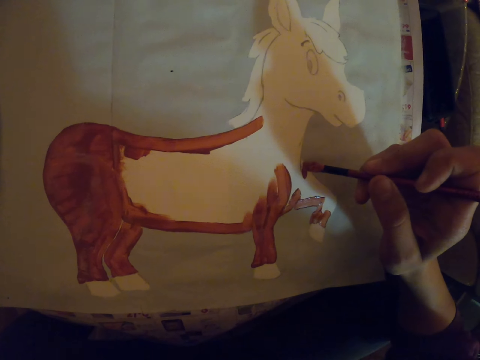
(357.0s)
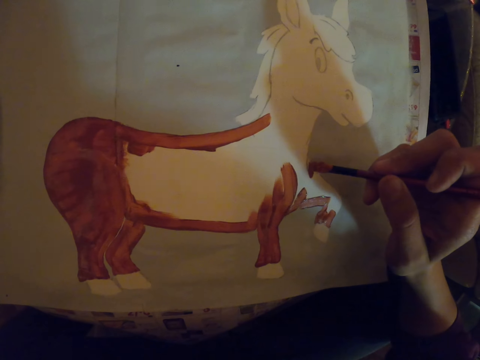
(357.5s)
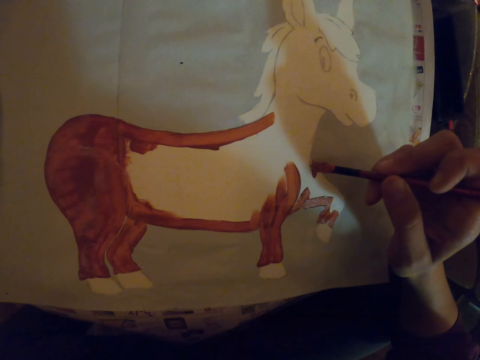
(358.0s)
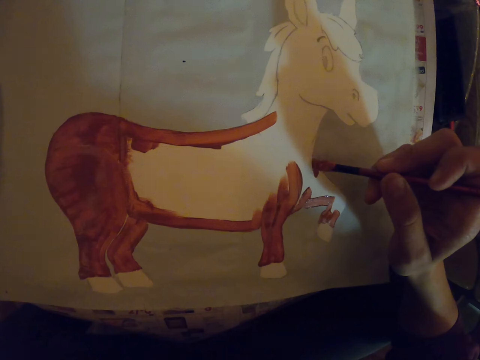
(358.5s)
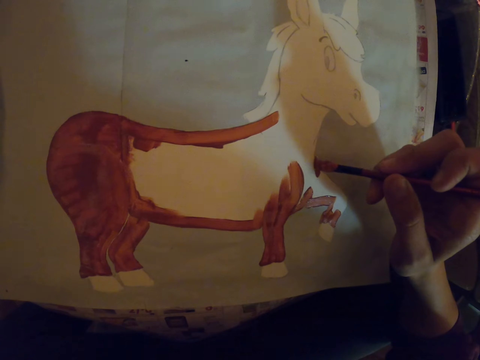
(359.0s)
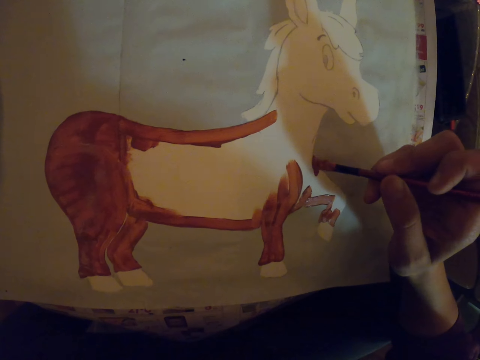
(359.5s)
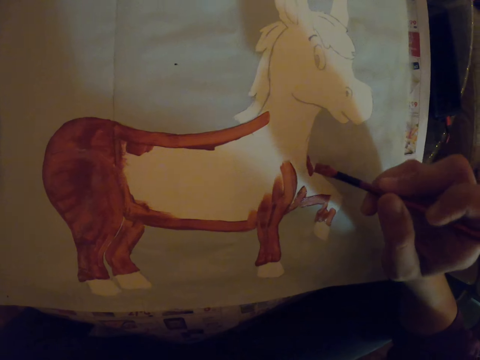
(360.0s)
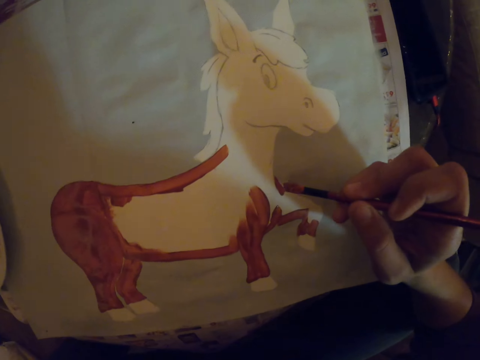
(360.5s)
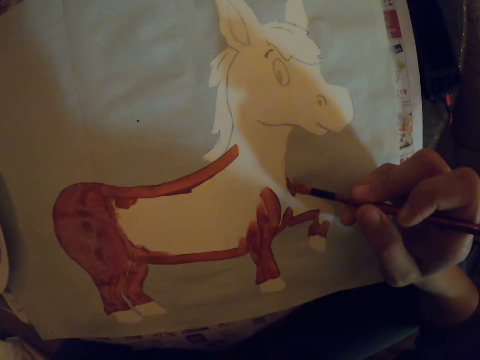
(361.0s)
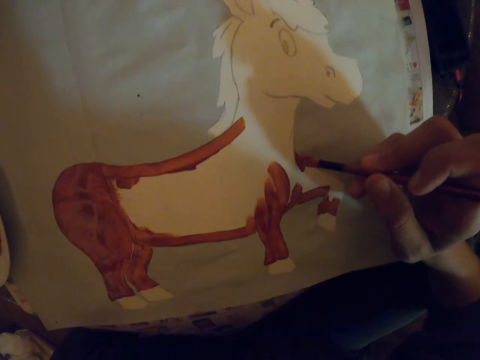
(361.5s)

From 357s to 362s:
The camera wearer paints on a paper.

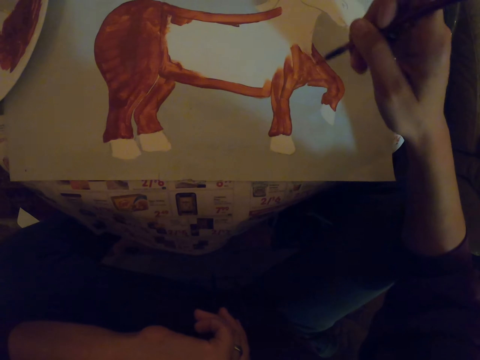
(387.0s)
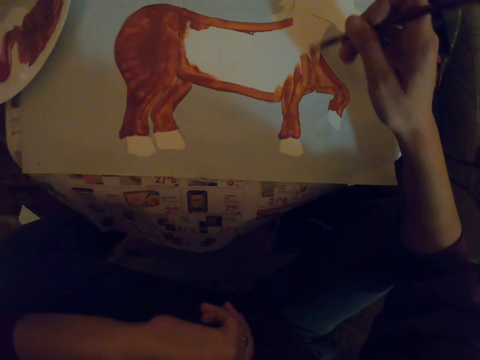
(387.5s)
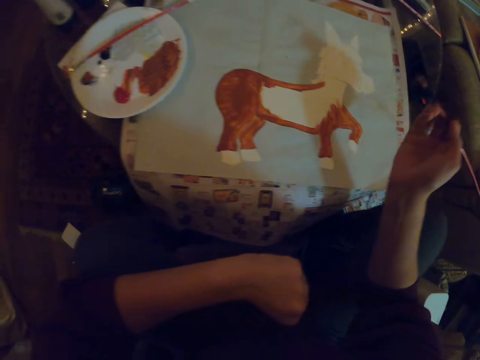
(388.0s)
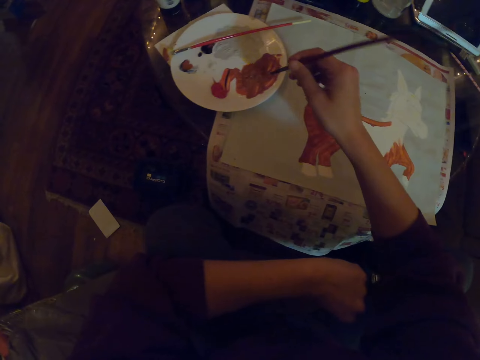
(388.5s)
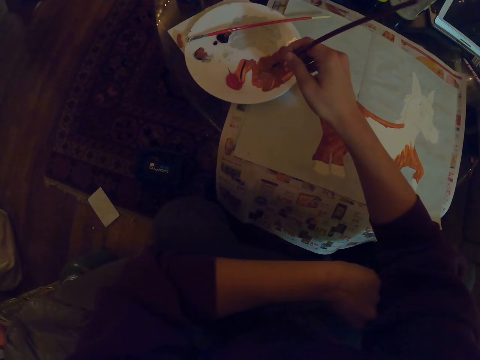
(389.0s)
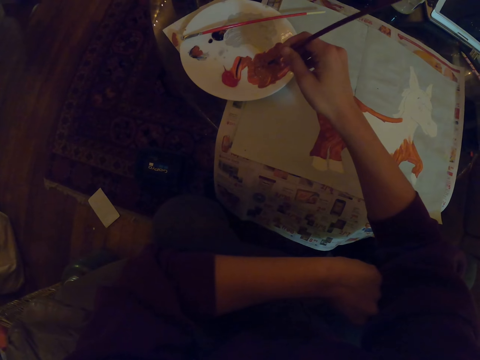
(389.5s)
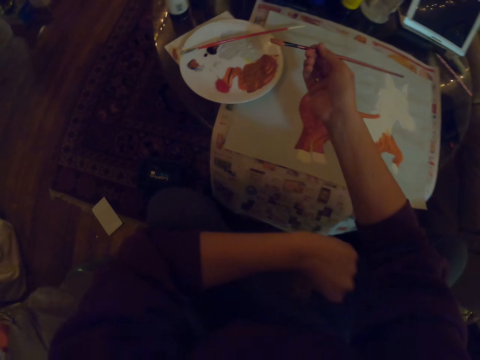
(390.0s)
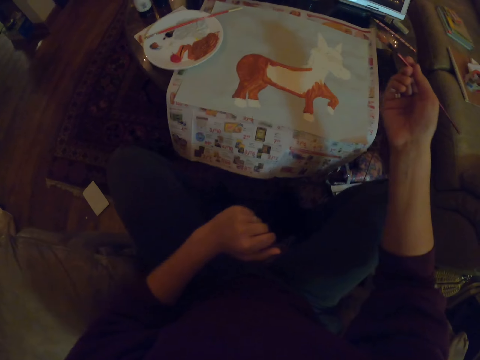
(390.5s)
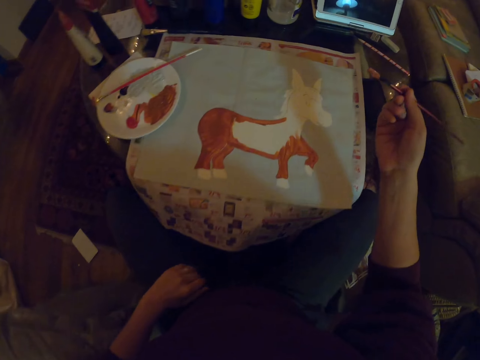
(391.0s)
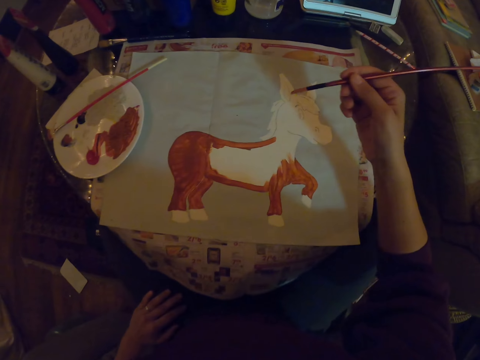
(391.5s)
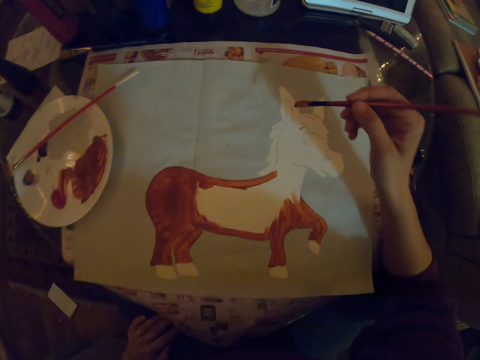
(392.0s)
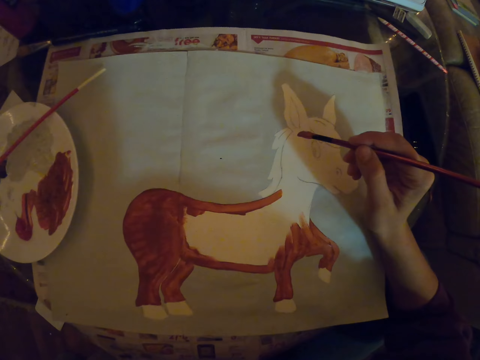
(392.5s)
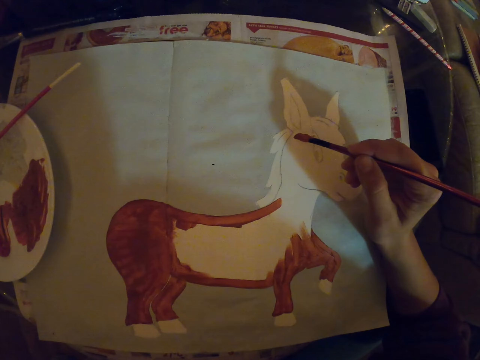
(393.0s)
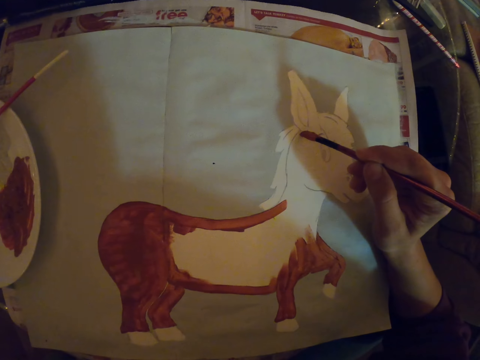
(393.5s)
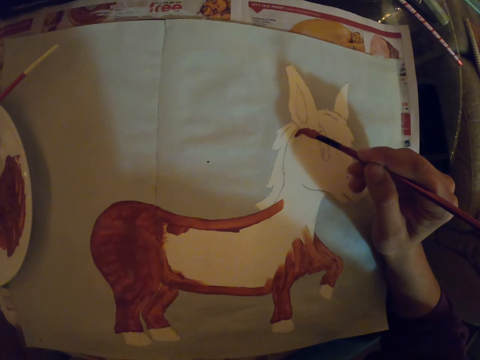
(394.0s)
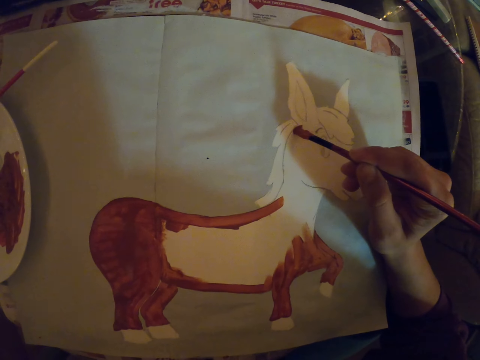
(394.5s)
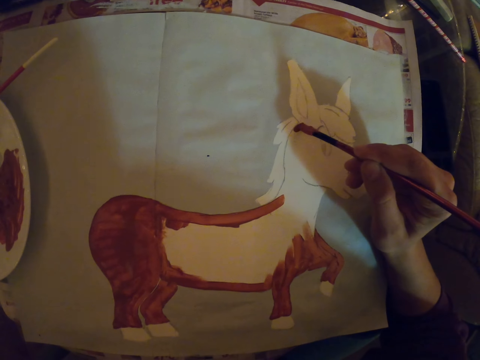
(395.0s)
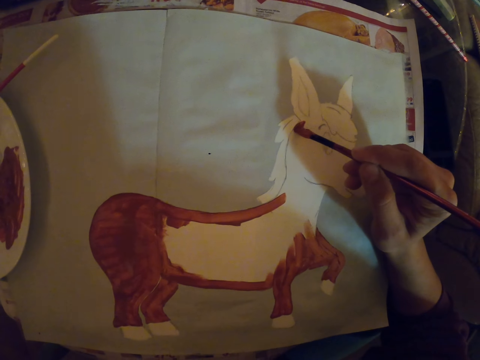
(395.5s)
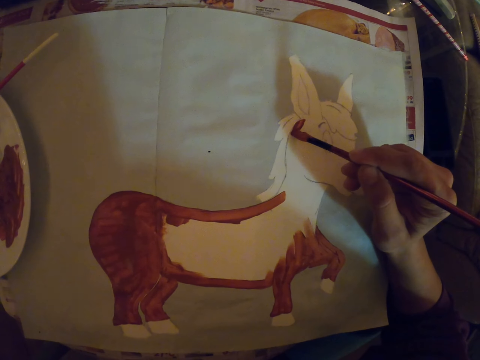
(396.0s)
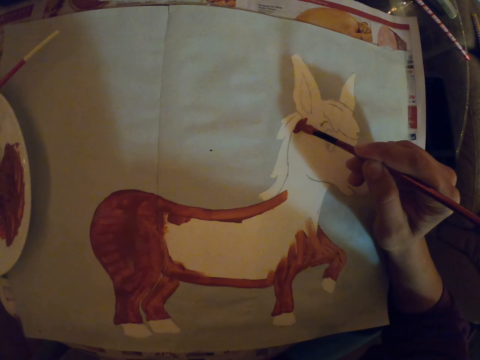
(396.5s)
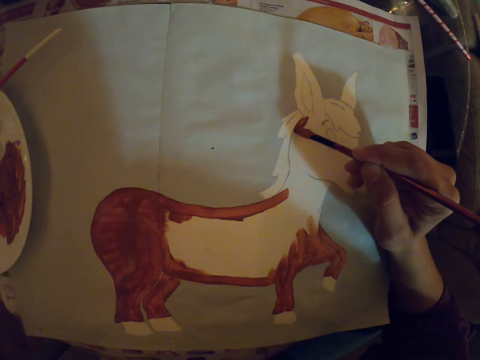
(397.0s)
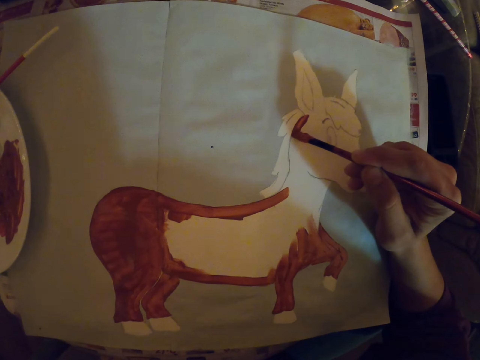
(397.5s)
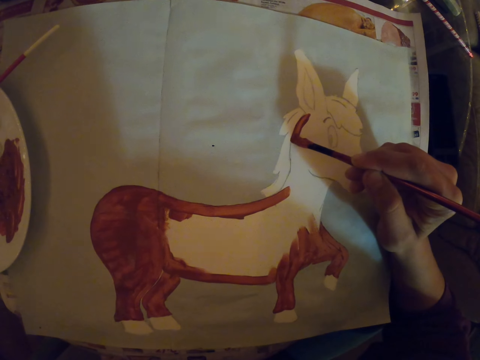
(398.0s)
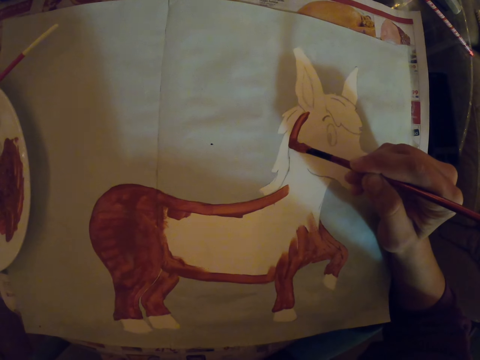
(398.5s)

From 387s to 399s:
The camera wearer dips the paint brush in the paint. They paint on a paper with the paint brush.

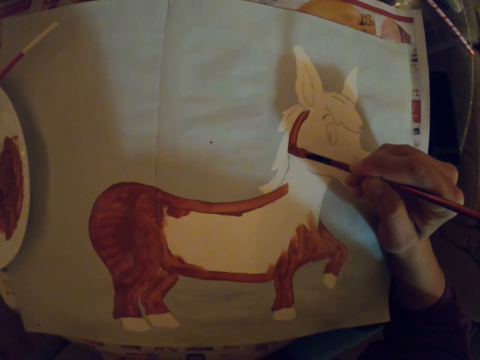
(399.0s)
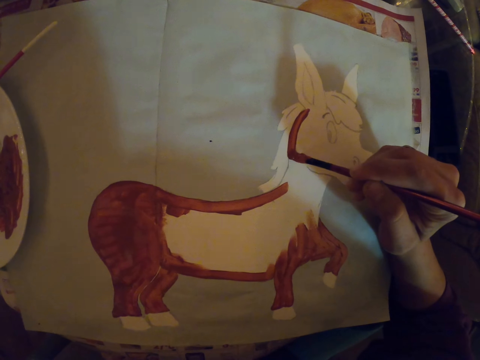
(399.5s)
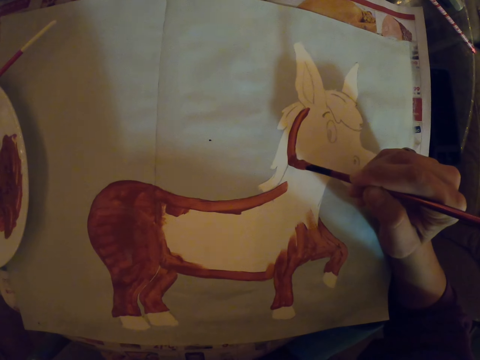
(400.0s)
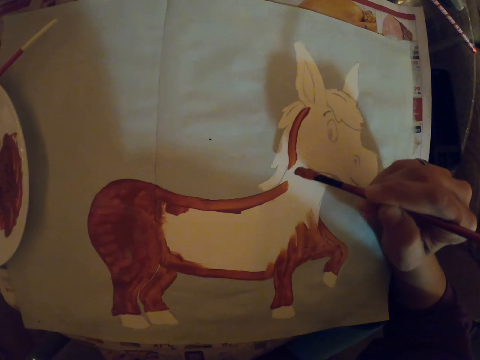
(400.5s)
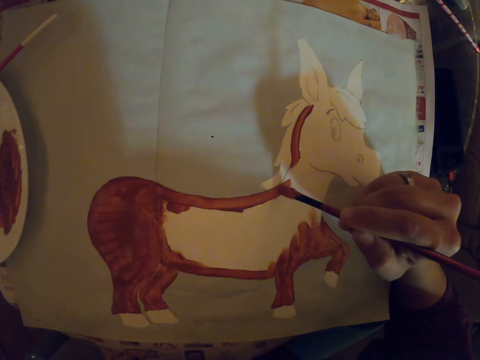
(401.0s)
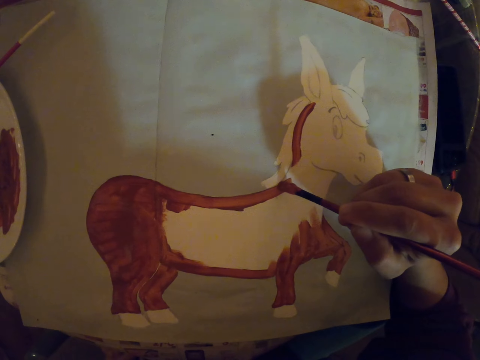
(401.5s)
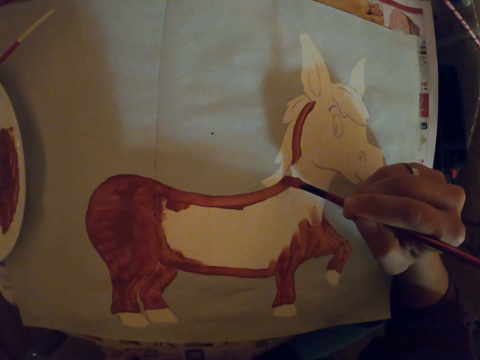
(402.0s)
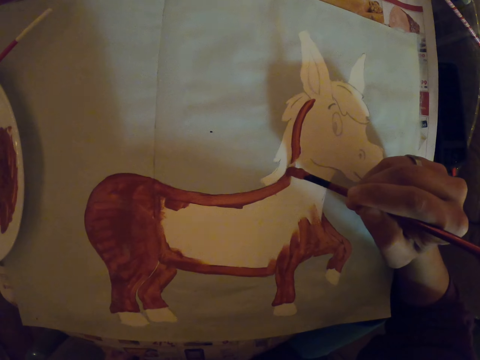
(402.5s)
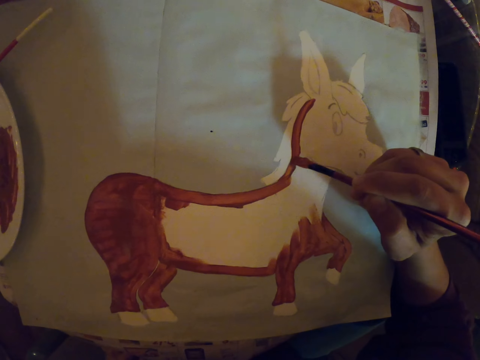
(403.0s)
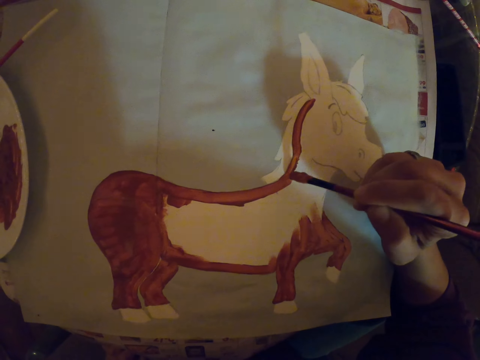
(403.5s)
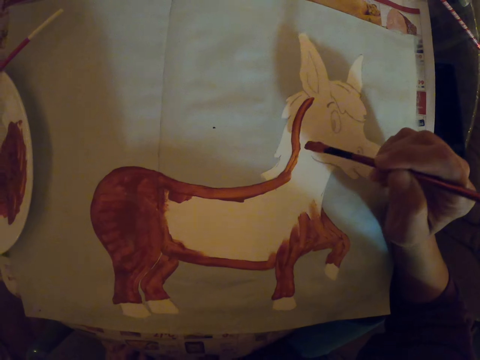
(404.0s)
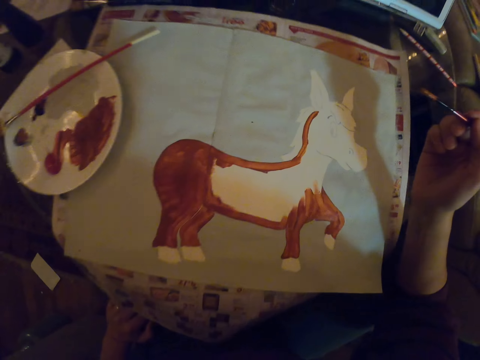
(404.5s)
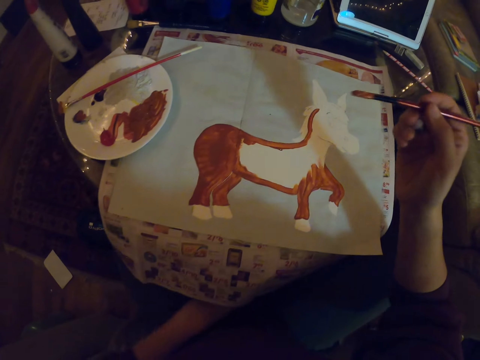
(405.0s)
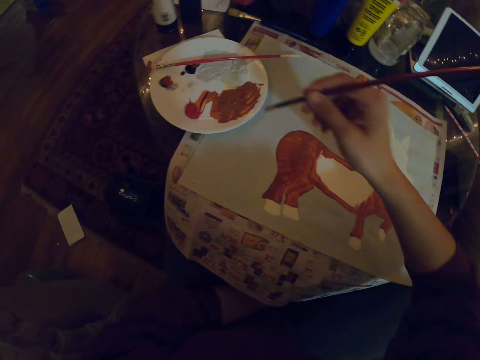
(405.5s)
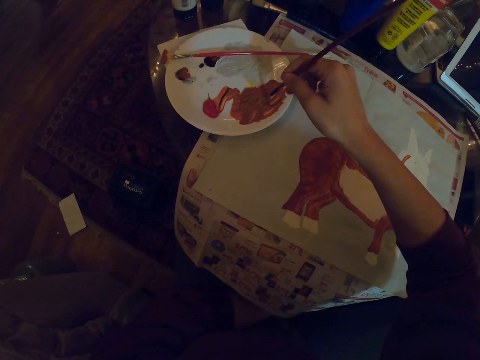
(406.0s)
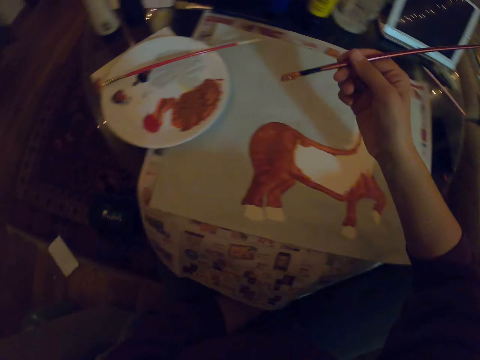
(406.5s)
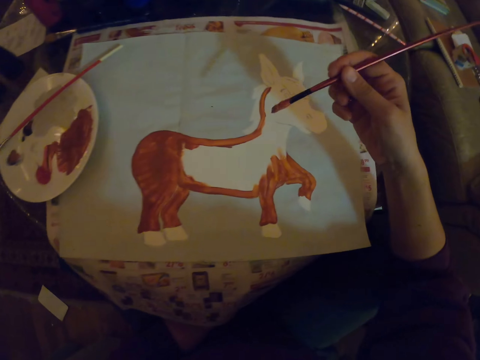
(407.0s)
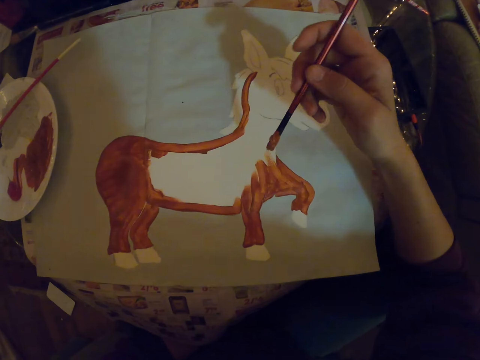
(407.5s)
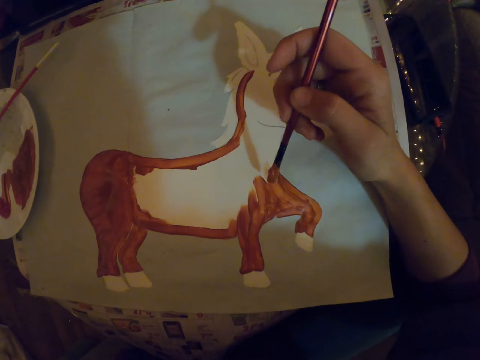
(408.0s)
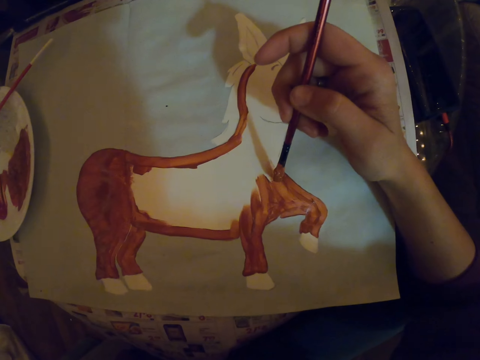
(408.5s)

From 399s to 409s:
The camera wearer dips the paint brush in the paint. They paint on a paper.
